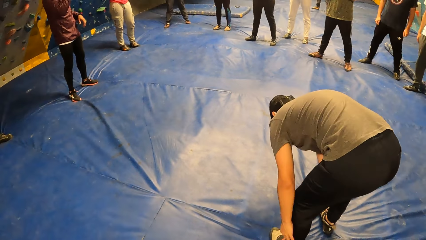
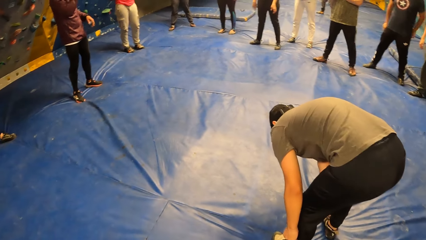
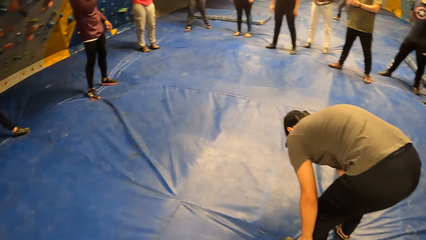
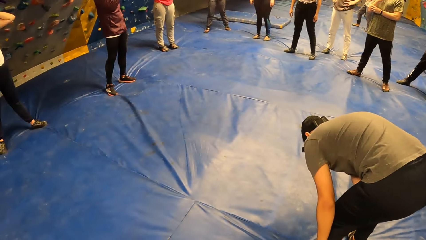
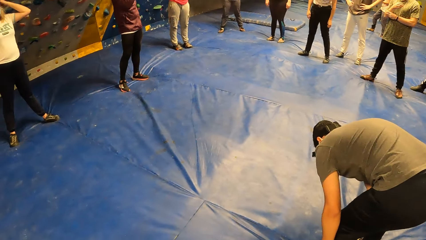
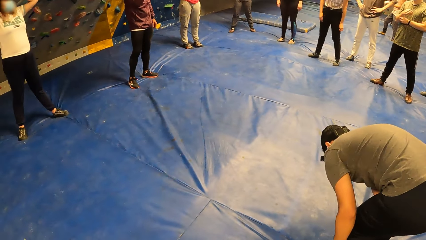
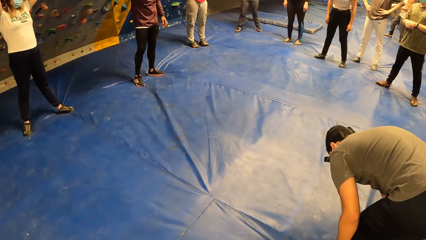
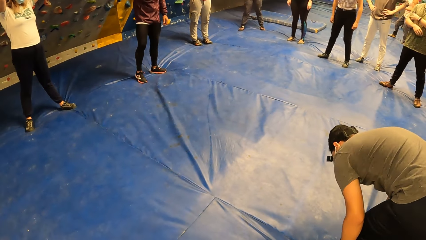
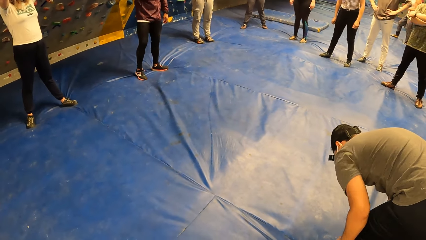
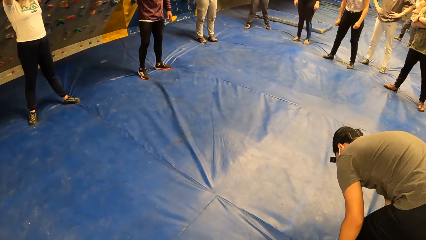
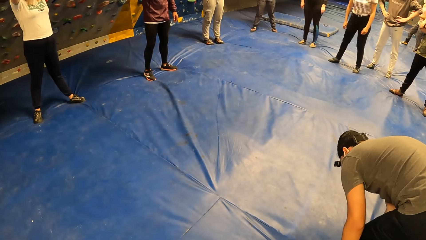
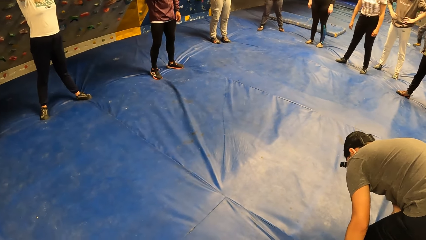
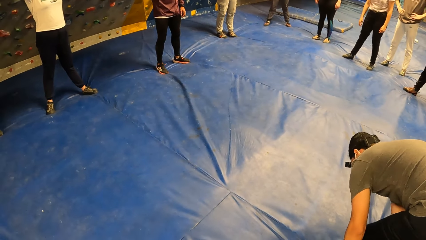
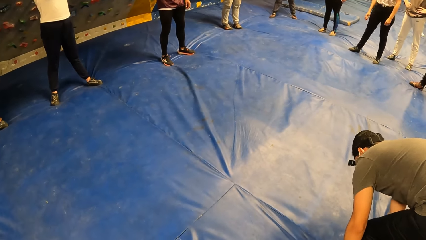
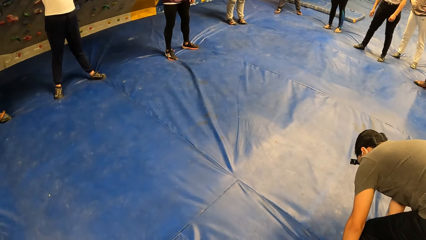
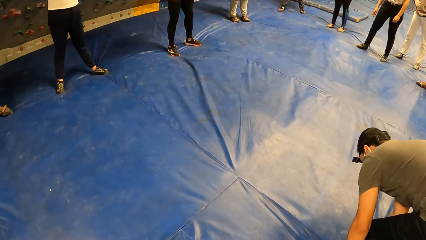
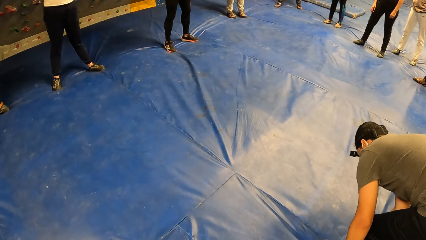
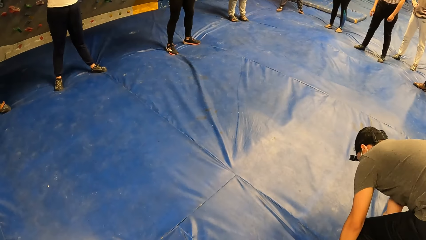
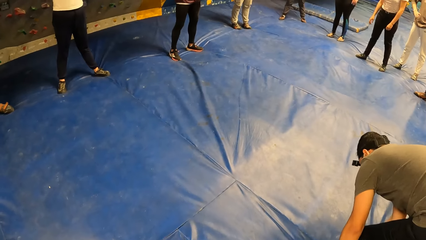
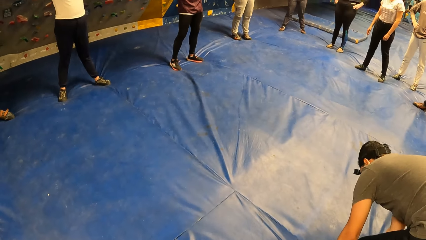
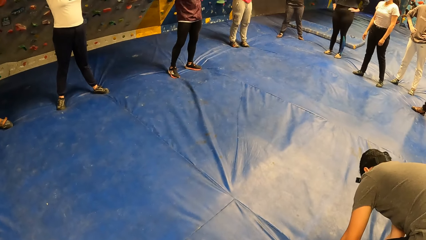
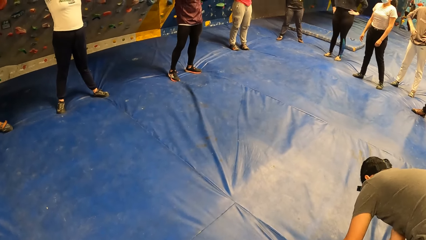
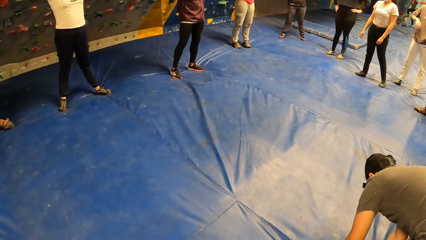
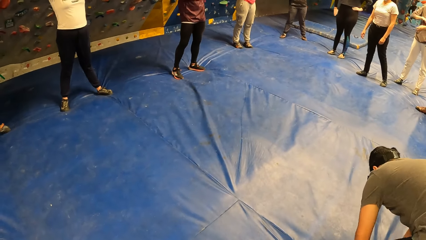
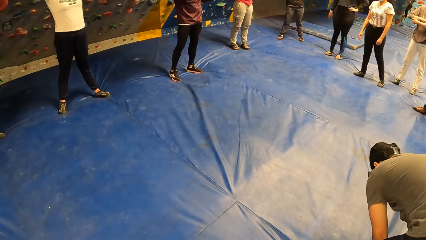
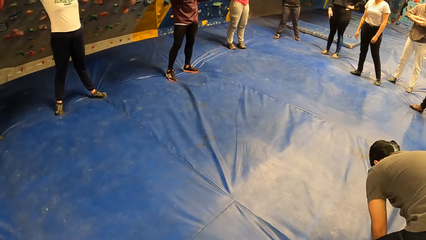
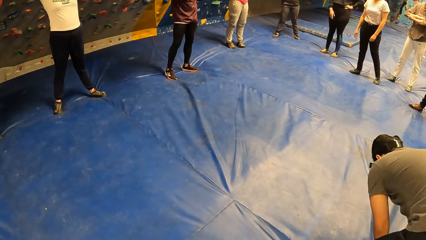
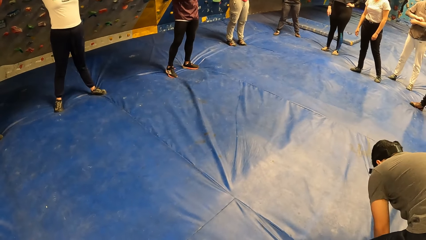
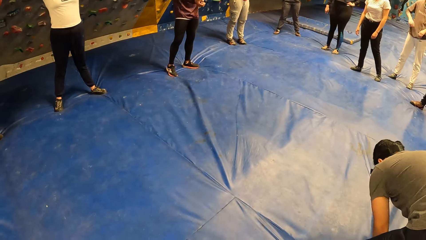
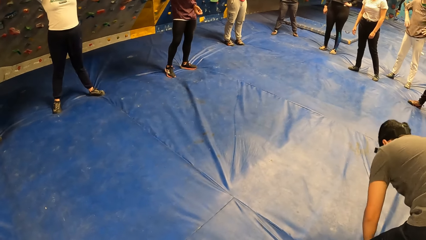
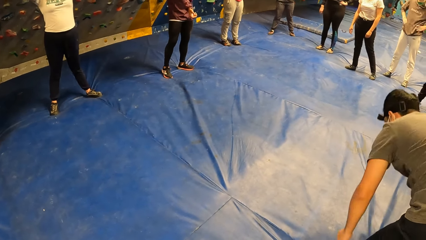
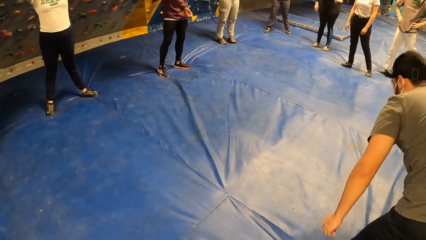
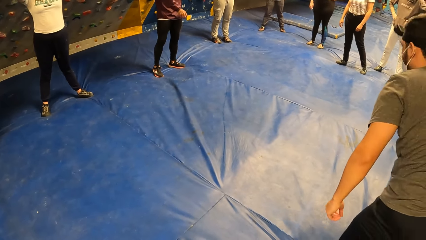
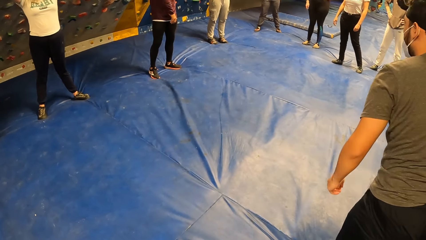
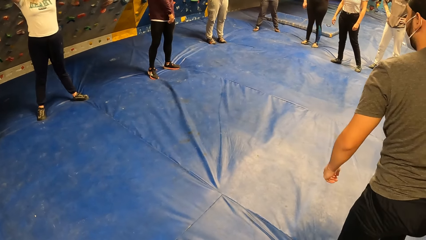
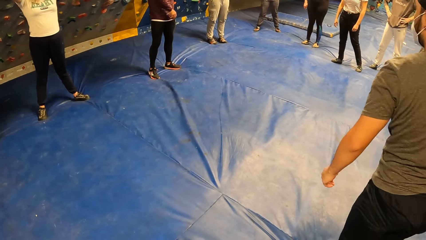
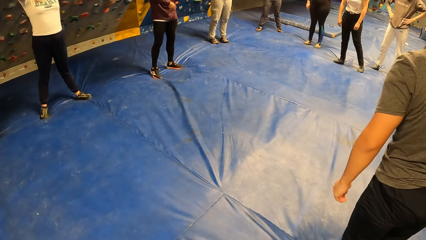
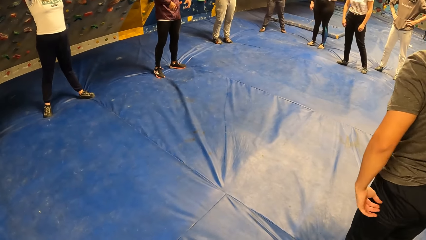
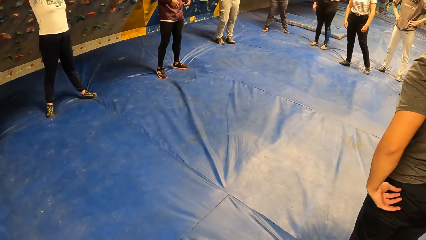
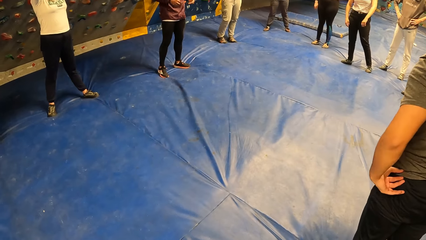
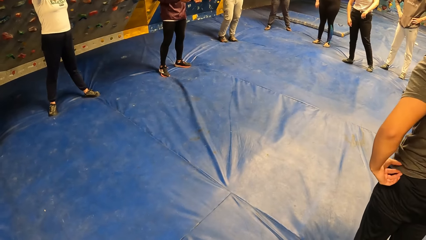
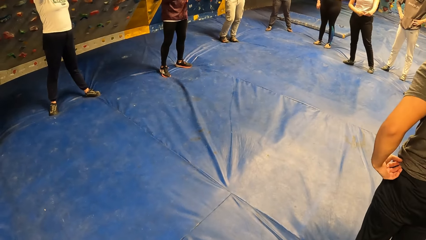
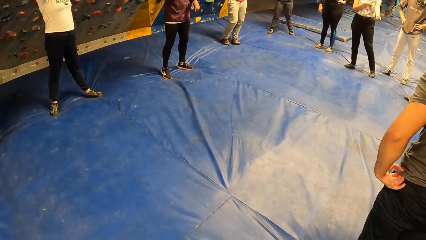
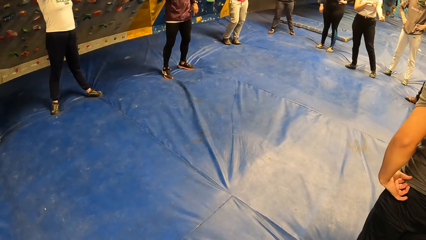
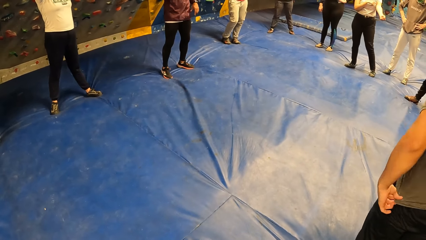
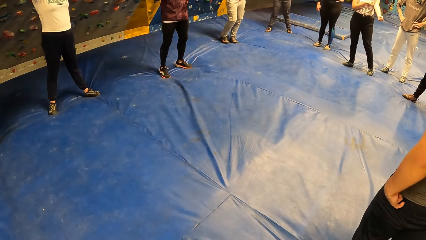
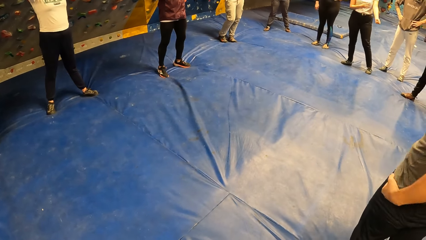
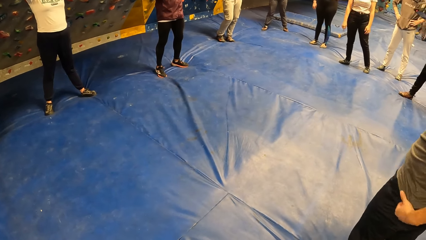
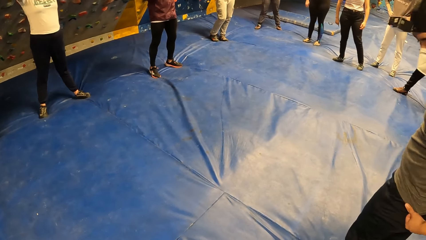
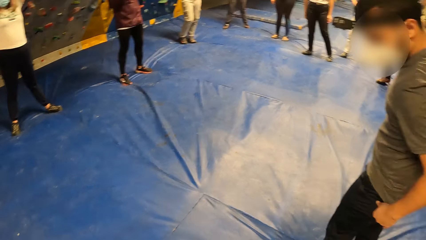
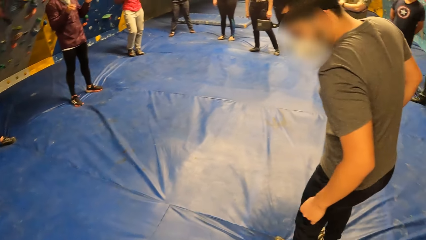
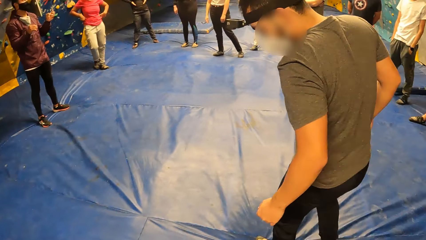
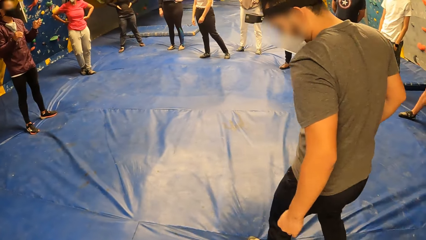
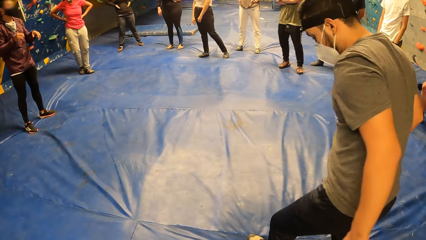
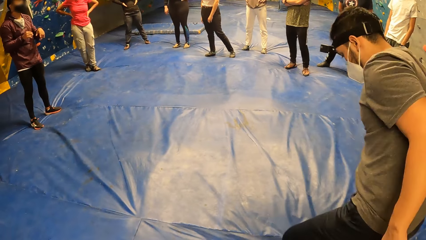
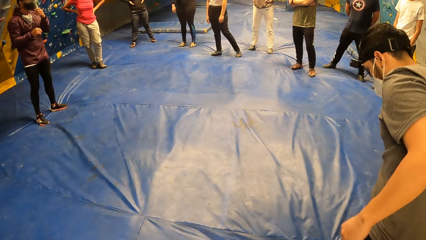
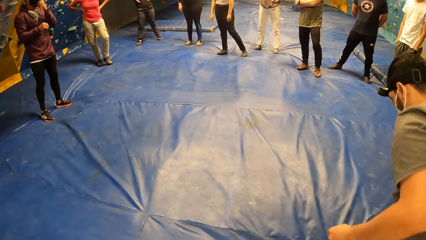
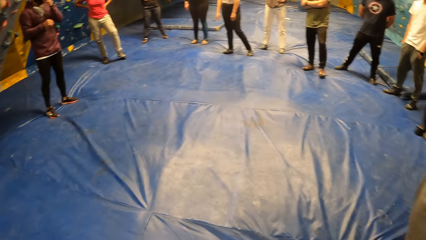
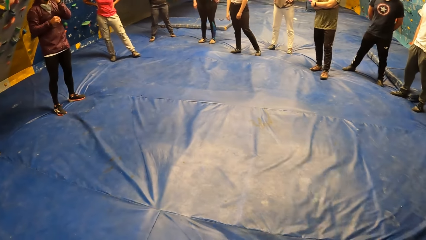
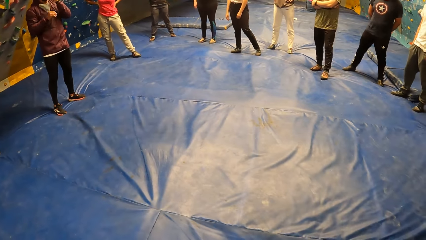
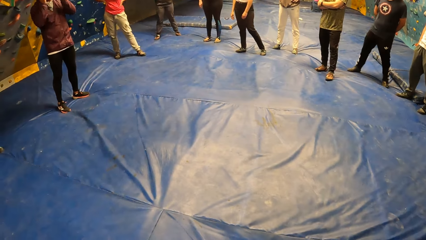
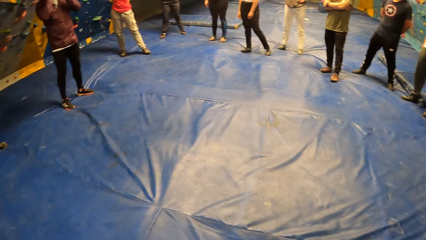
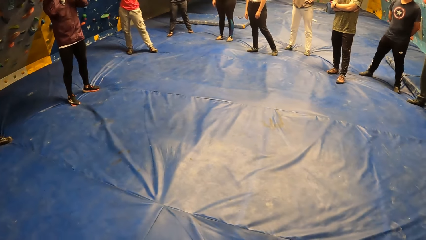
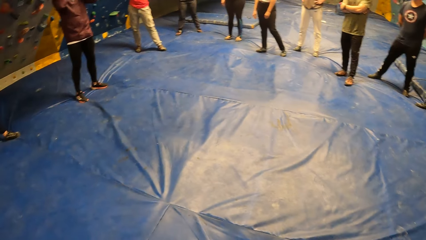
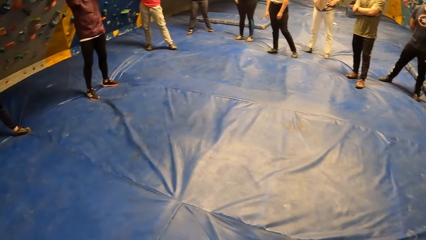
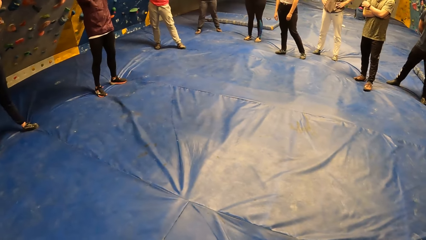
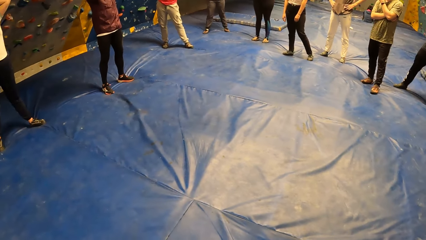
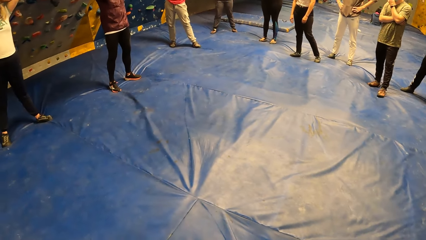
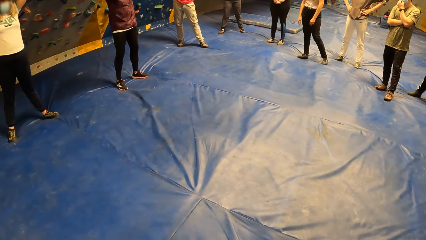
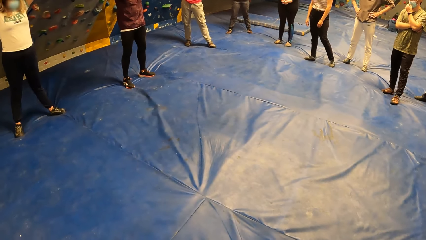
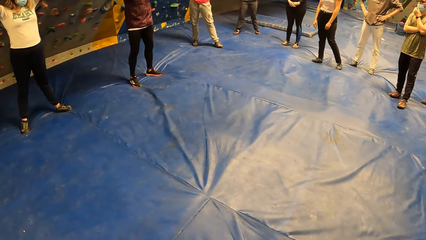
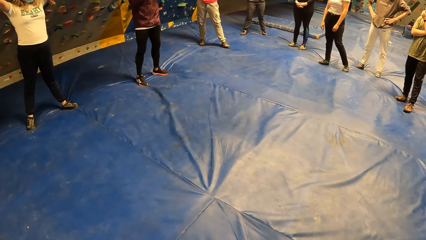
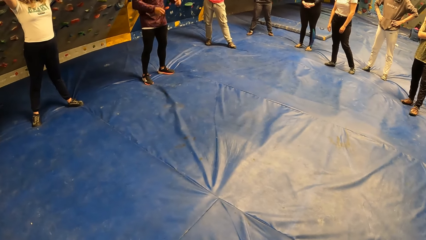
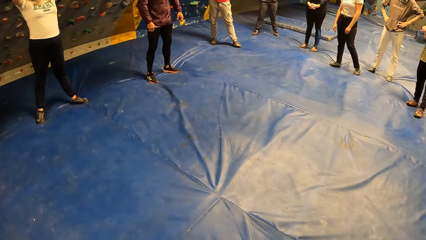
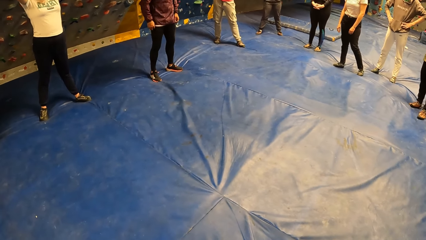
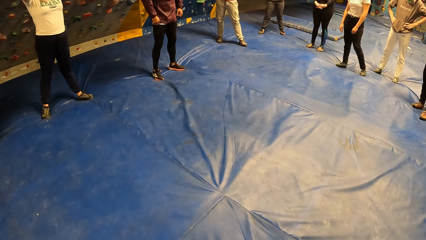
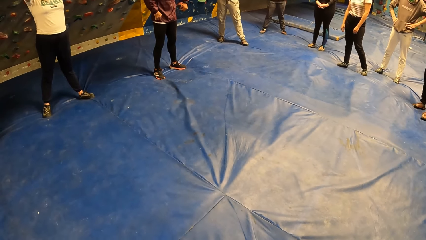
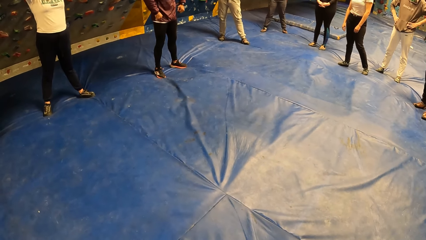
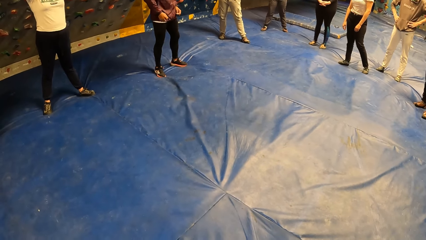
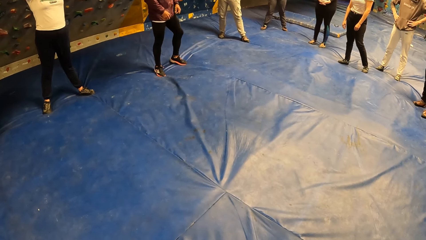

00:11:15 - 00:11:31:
The man adjusts his left trouser with both hands. The man steps backward from the bouldering mat.
